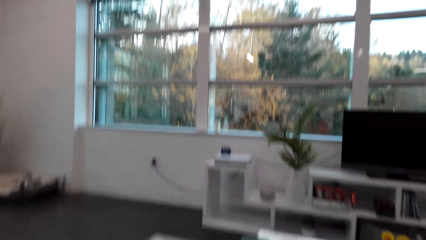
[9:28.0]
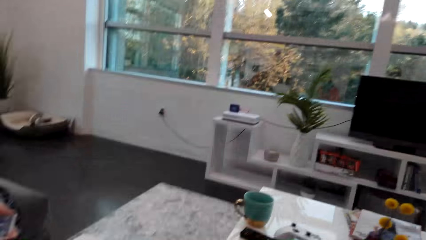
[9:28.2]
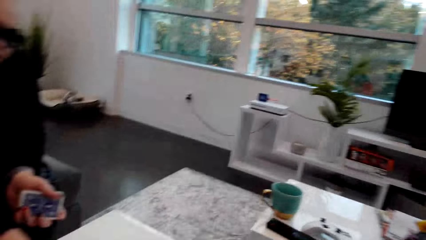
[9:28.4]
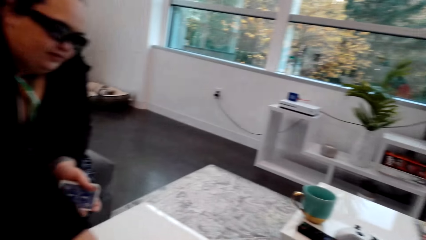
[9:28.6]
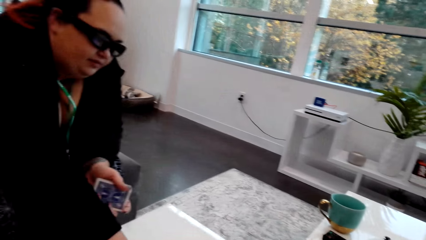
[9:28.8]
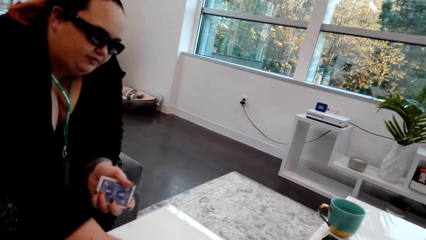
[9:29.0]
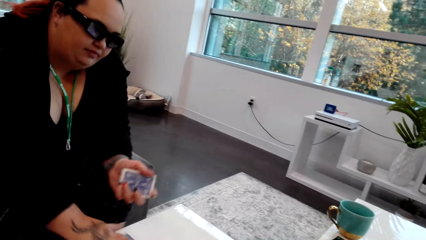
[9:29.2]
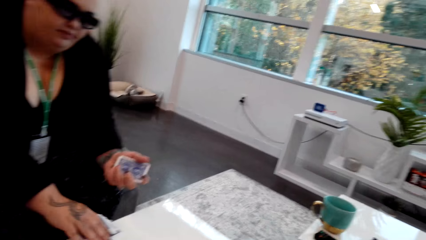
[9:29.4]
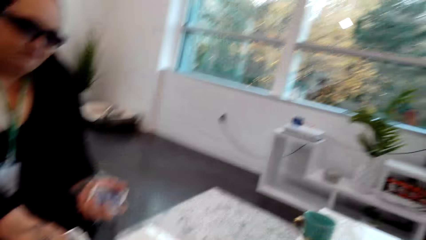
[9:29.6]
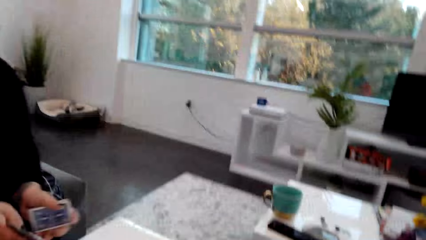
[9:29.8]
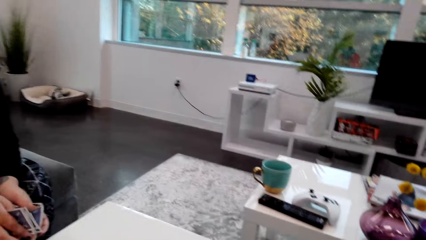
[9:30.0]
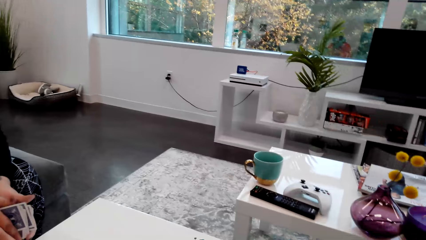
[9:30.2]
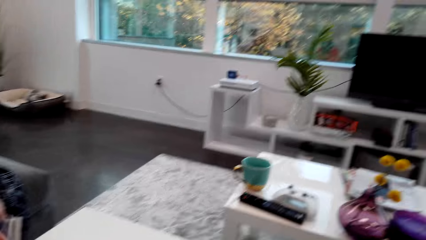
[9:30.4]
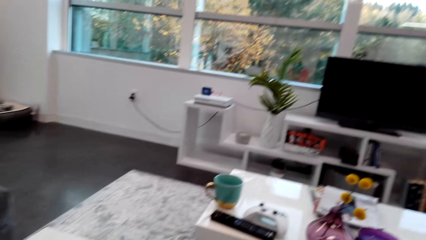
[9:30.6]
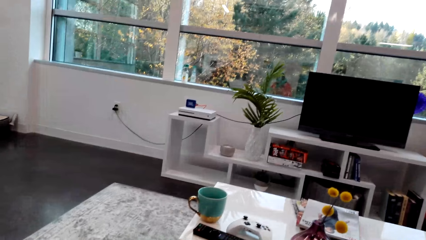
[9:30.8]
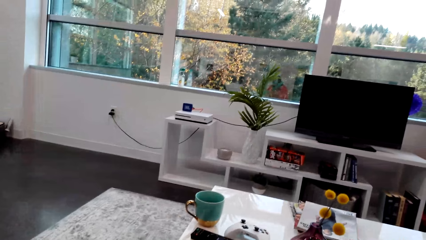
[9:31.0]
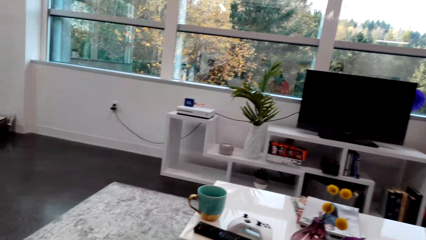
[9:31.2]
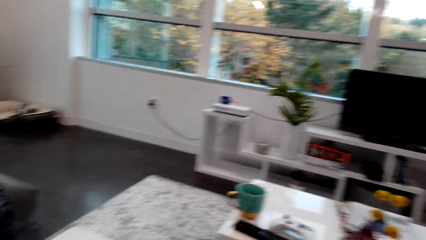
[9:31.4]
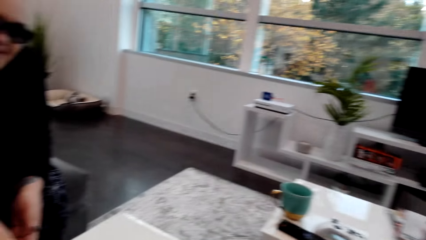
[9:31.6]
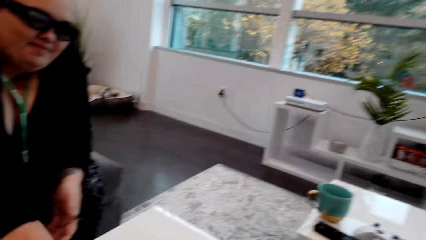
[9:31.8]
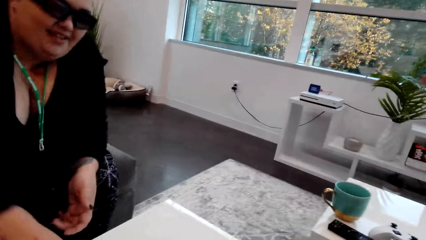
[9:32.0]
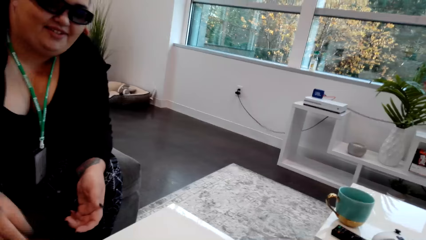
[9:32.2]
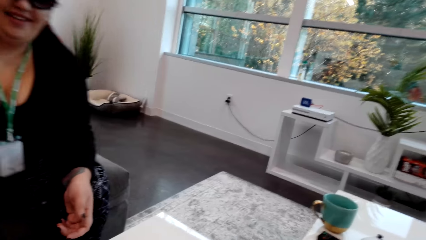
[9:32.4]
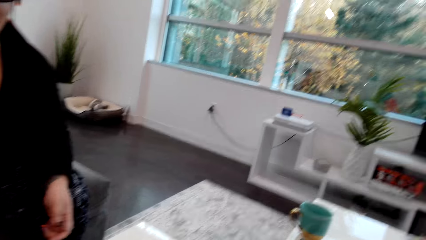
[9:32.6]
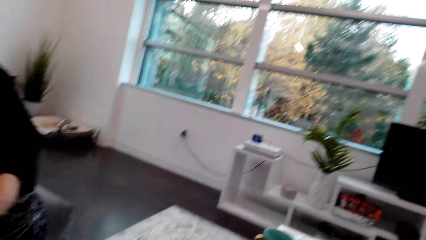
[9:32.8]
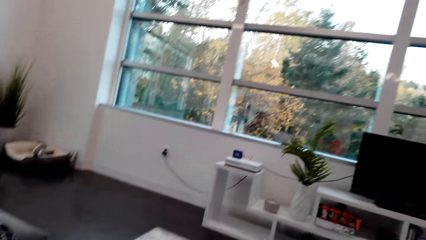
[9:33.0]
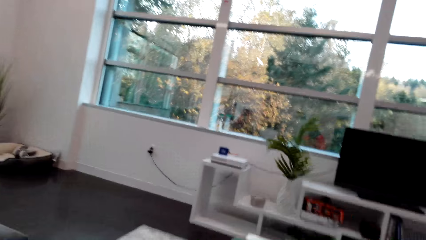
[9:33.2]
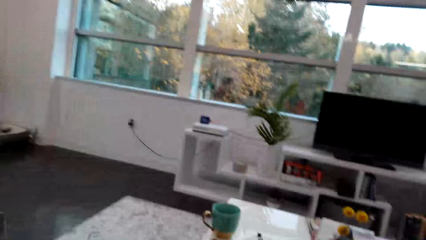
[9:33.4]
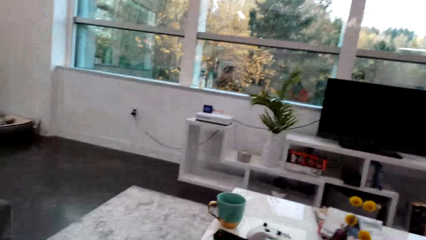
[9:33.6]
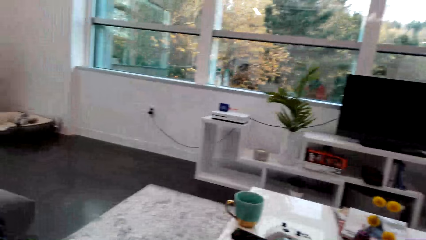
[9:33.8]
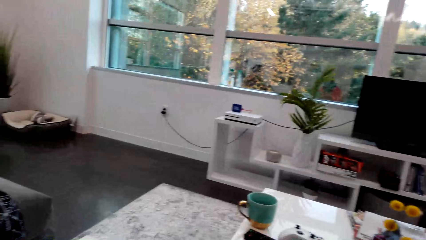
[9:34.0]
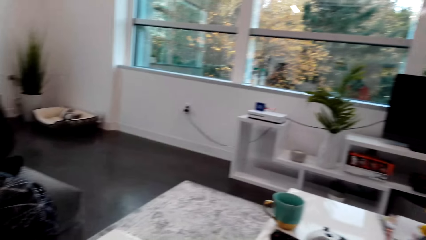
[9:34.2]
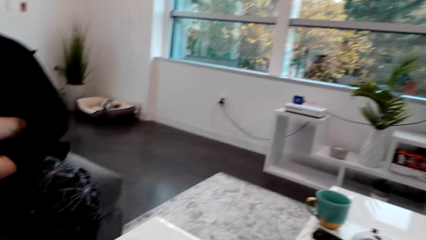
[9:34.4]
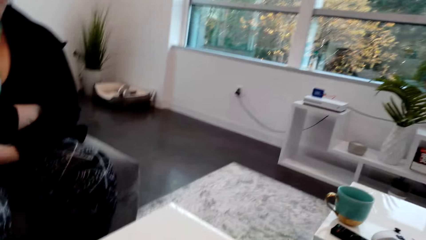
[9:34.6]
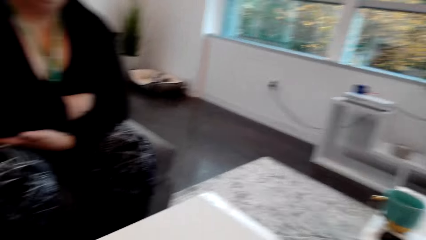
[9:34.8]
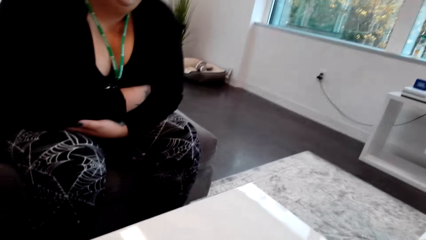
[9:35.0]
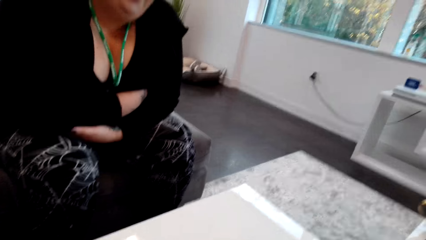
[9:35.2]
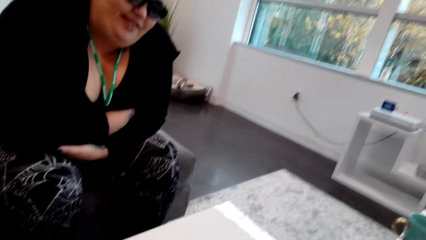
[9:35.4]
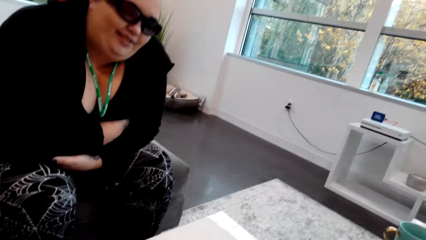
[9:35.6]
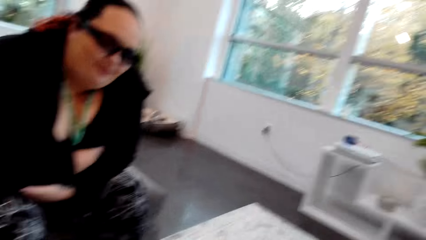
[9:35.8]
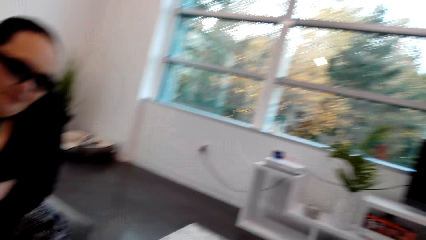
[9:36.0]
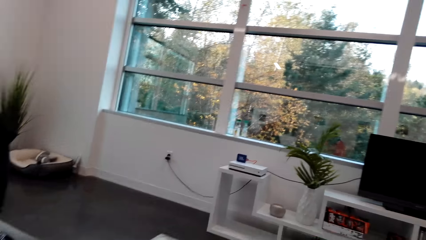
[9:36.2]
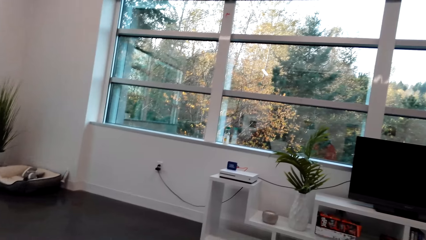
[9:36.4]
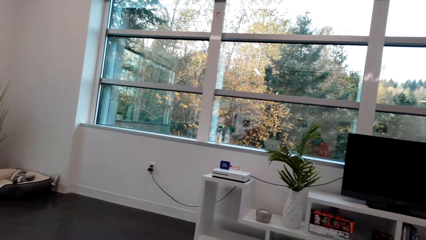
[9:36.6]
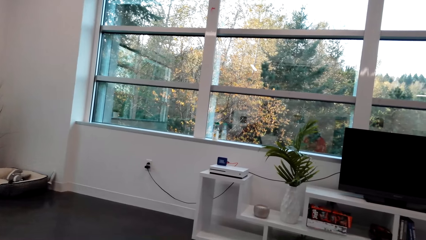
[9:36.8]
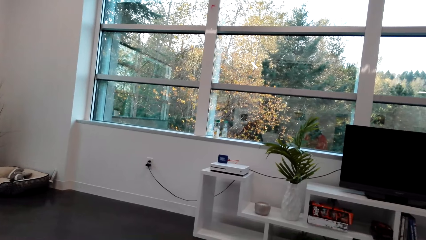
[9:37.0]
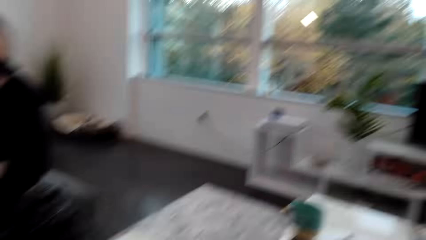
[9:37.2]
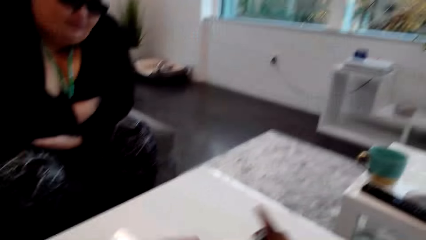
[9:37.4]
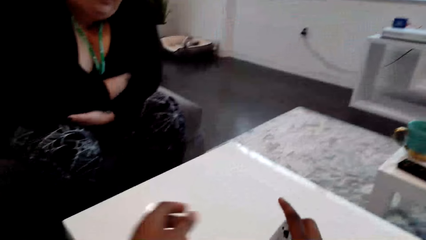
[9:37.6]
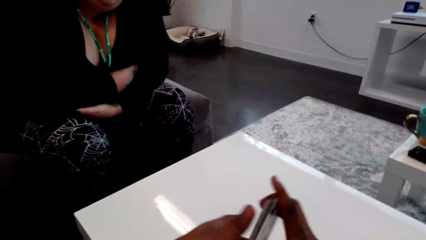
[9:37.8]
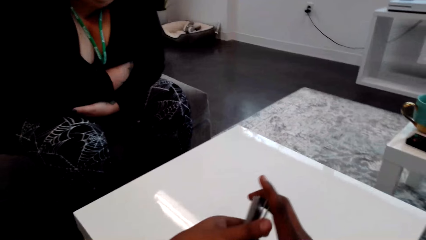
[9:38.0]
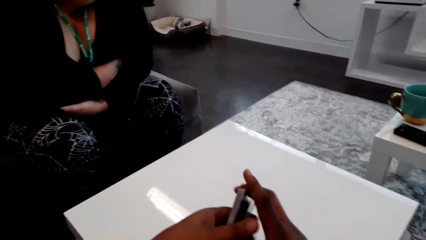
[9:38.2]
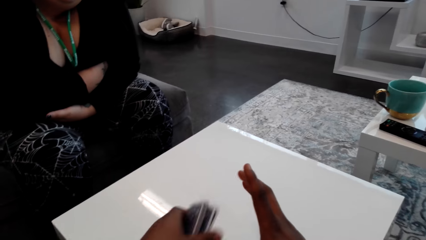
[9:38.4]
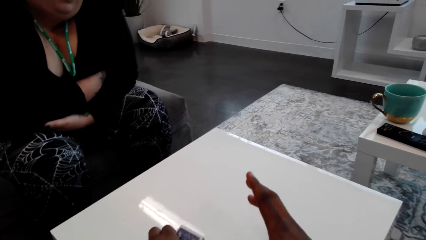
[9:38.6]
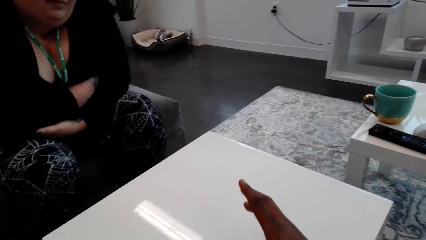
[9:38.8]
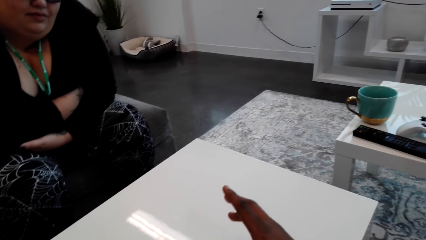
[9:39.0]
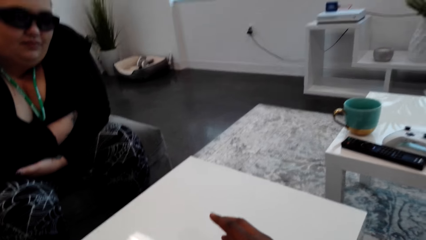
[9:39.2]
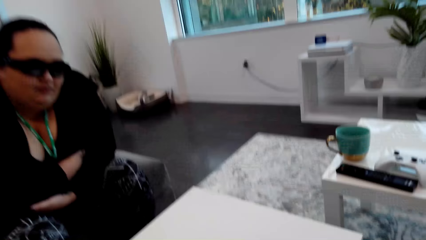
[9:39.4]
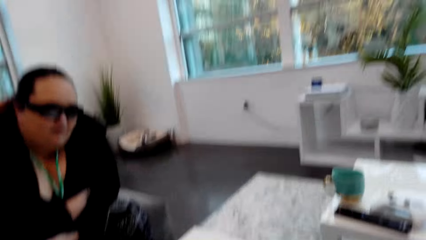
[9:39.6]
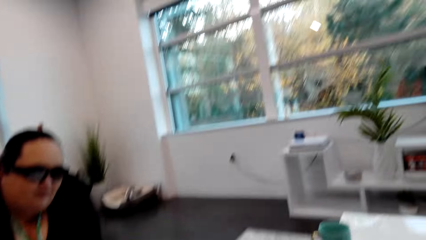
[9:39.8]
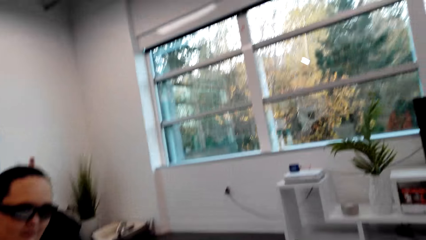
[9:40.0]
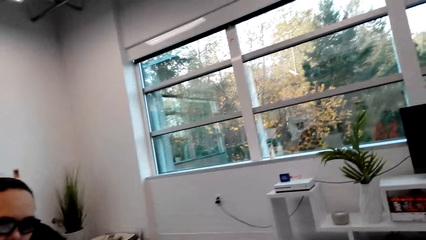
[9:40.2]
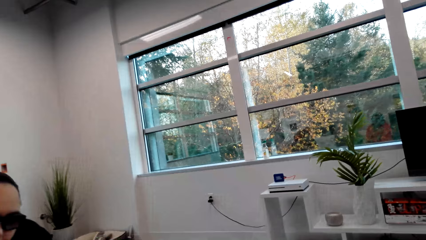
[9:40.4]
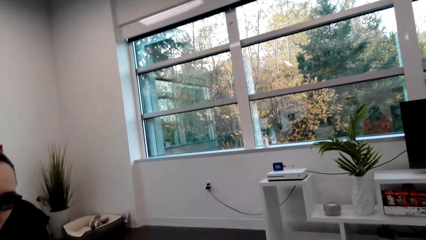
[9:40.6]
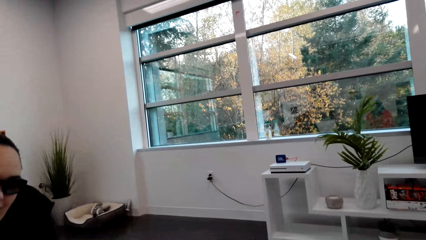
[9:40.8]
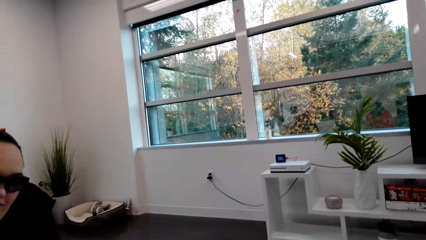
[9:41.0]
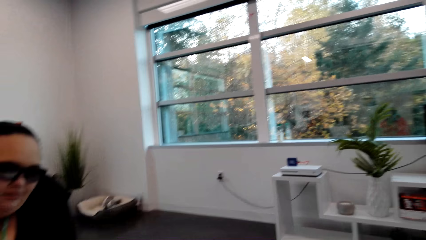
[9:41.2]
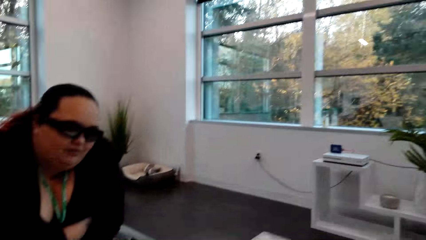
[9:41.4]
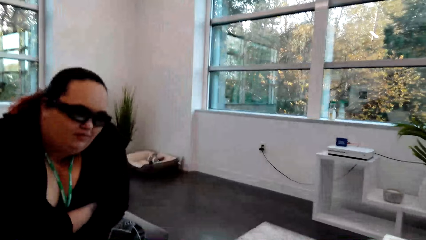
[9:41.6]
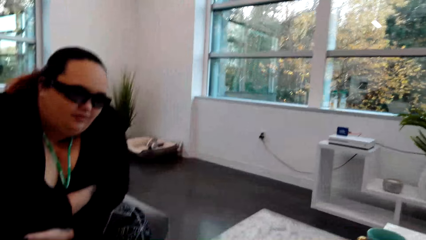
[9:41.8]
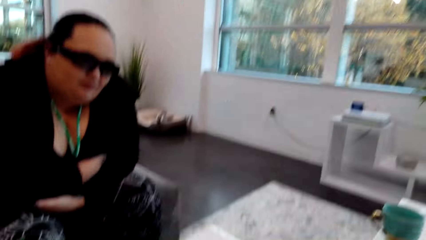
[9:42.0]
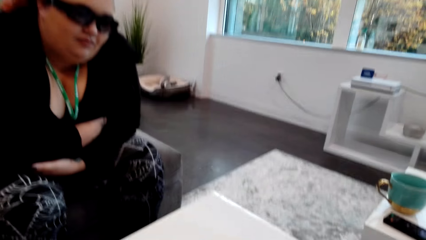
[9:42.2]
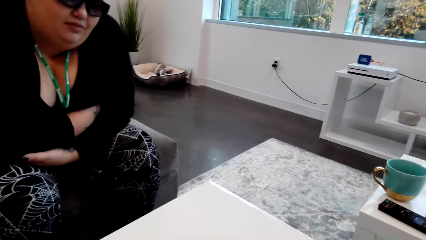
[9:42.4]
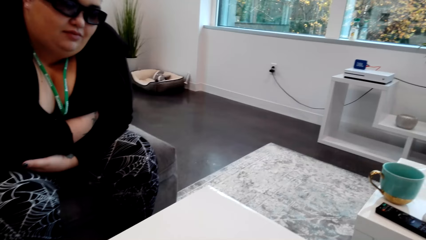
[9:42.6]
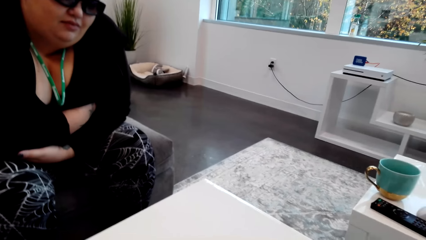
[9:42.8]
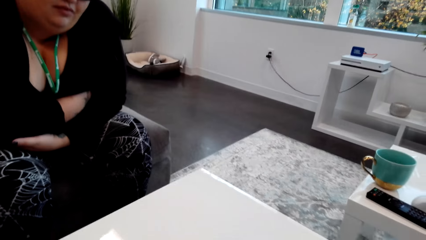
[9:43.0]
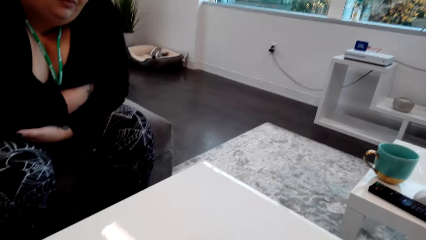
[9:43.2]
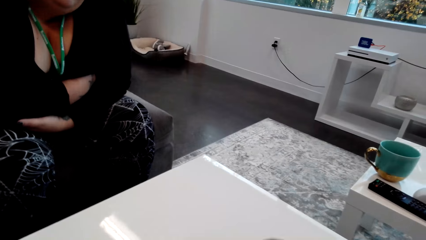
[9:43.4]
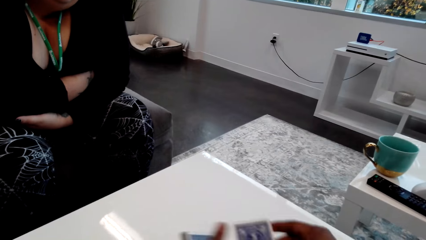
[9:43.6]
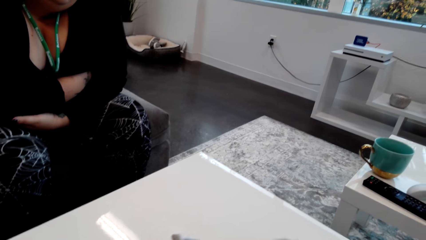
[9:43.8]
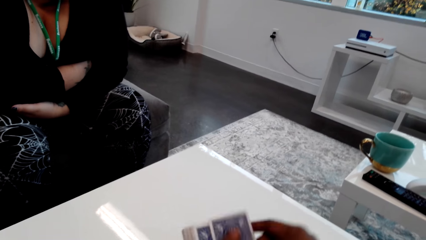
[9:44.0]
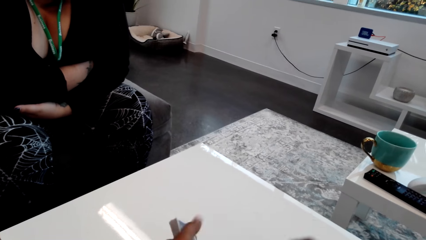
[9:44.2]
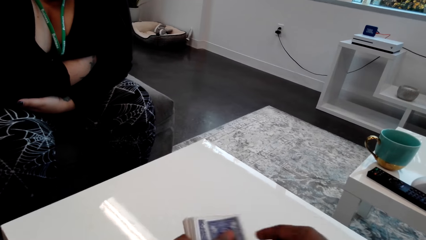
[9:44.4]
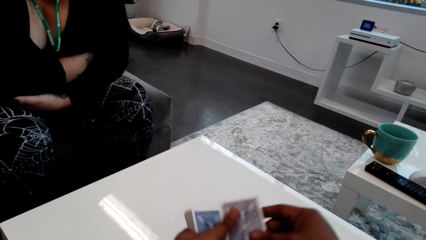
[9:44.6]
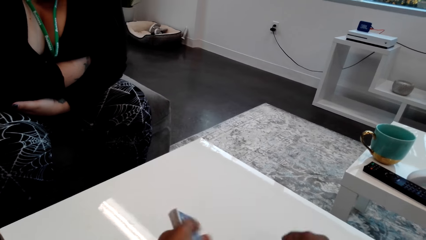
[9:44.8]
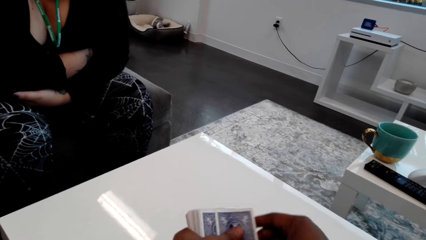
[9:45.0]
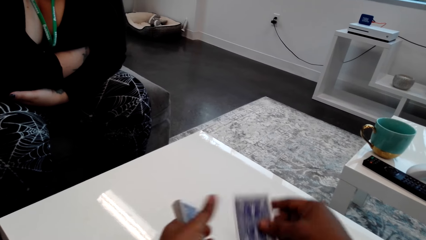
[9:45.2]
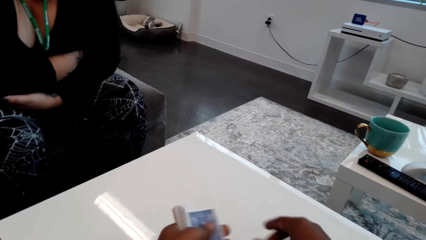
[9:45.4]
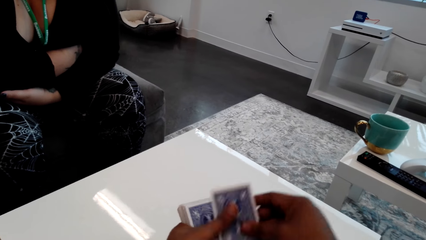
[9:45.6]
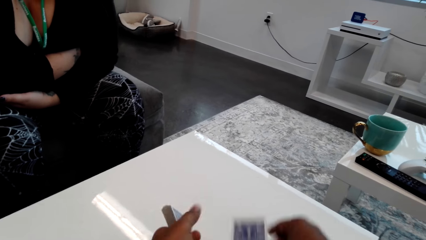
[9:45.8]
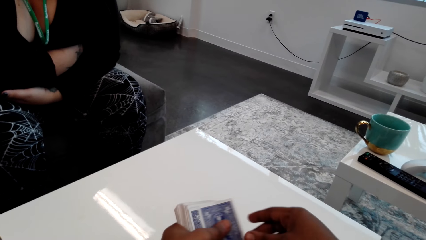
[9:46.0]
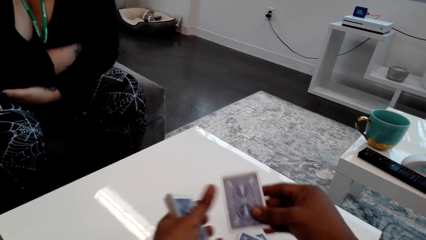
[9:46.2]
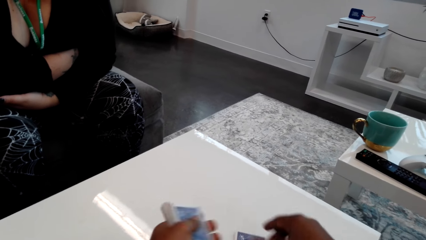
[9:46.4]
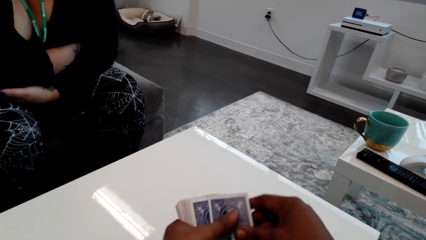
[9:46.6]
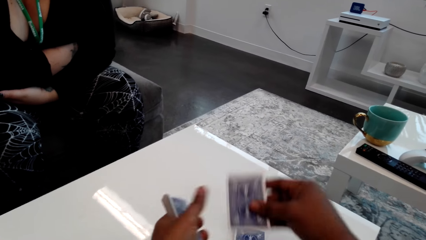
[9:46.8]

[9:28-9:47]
A woman picks the cards on the table. The camera wearer picks the card. The woman holds the cards together. The camera wearer interacts with the woman. The woman places the cards on the table. The camera wearer puts the cards down. The woman crosses her hands. The camera wearer holds the cards with both hands. The woman holds the cards on the hand and counts the cards. The camera wearer counts the cards.
